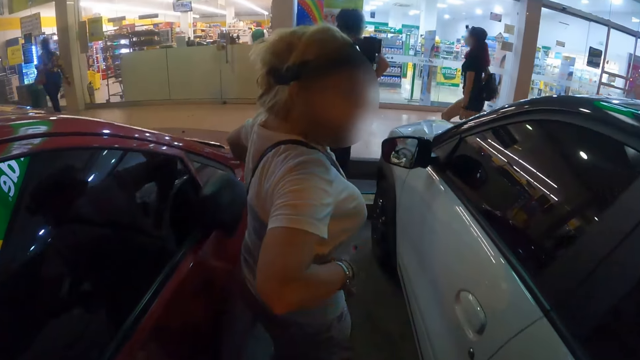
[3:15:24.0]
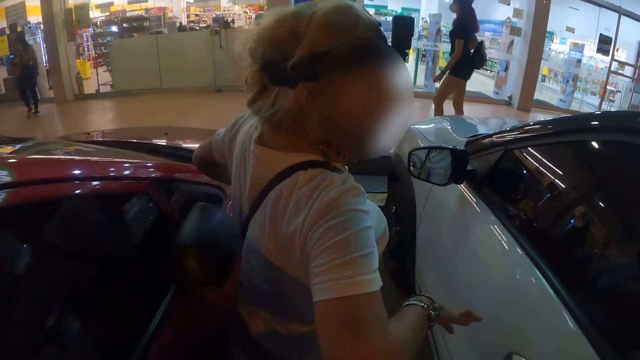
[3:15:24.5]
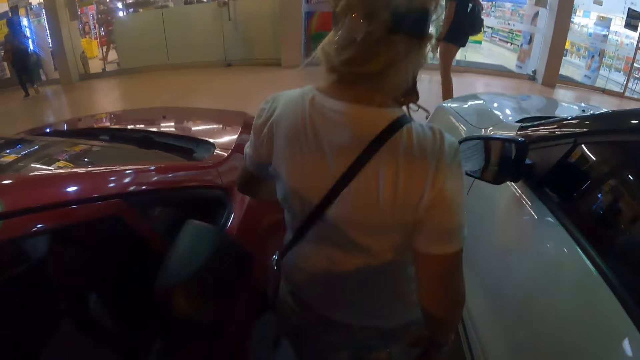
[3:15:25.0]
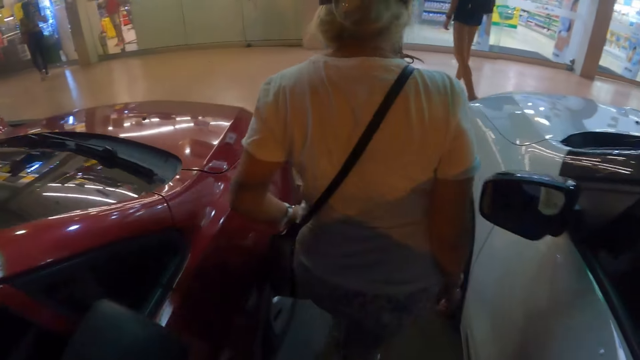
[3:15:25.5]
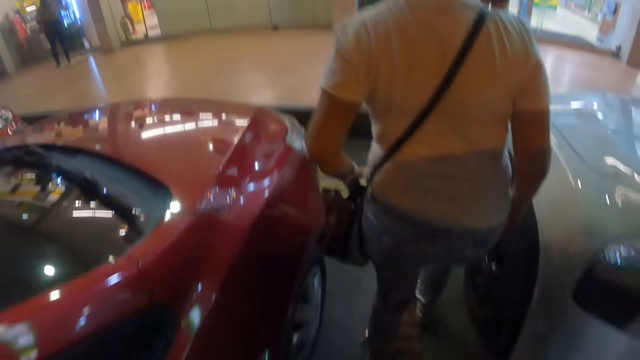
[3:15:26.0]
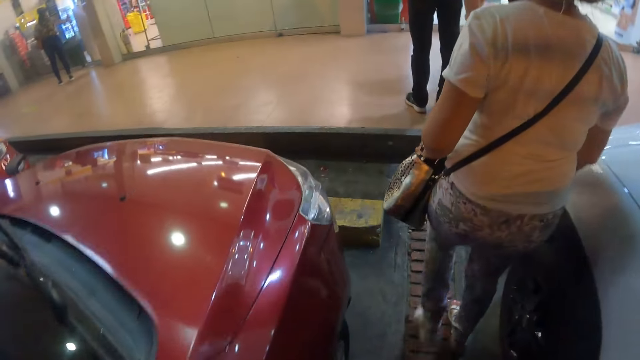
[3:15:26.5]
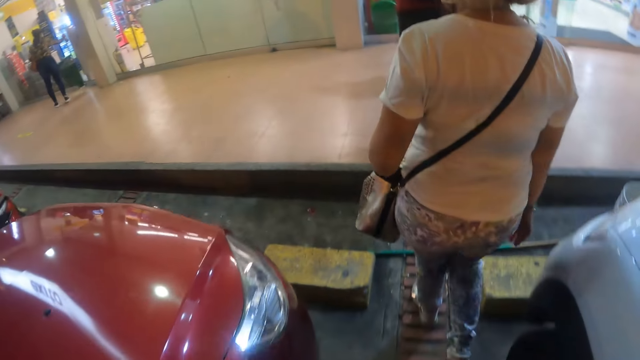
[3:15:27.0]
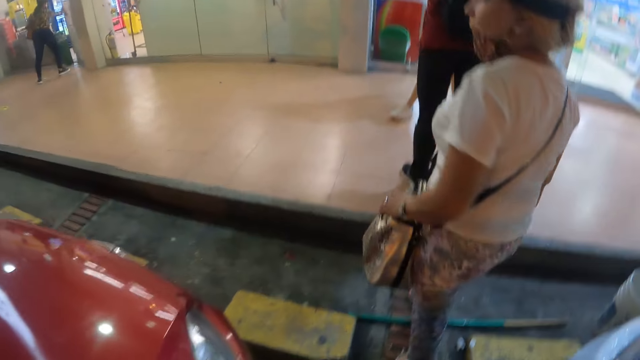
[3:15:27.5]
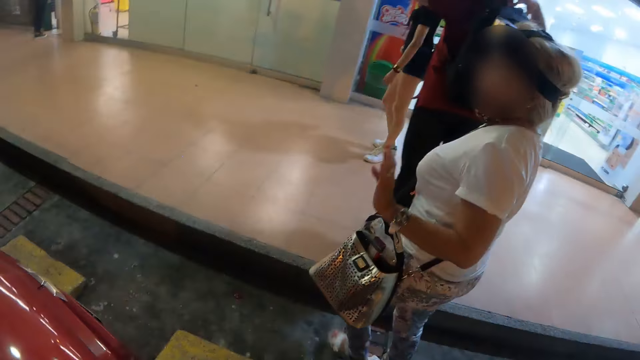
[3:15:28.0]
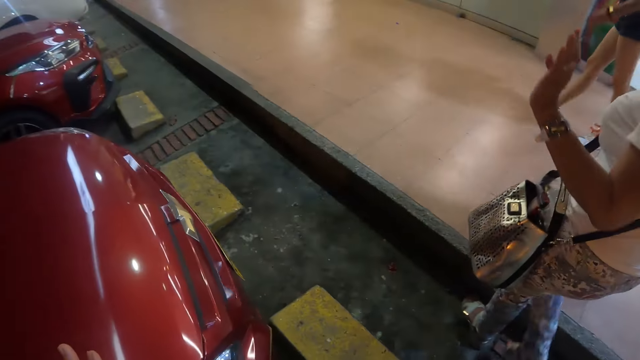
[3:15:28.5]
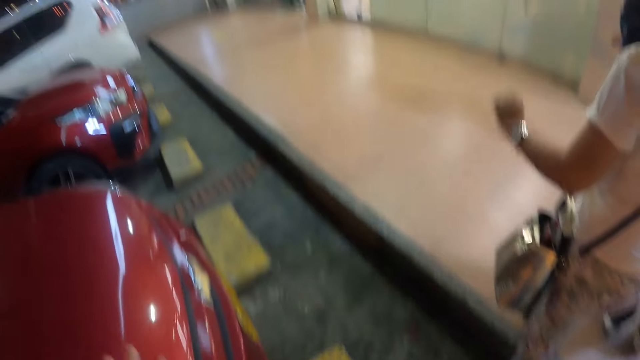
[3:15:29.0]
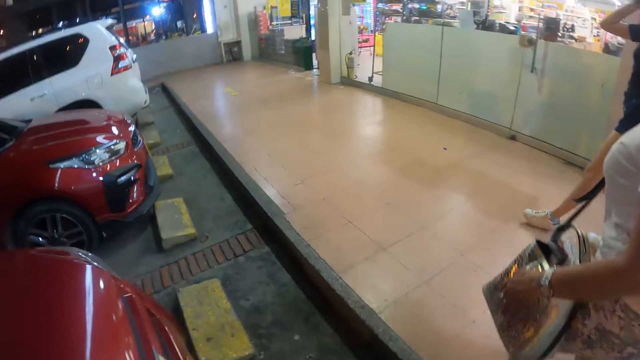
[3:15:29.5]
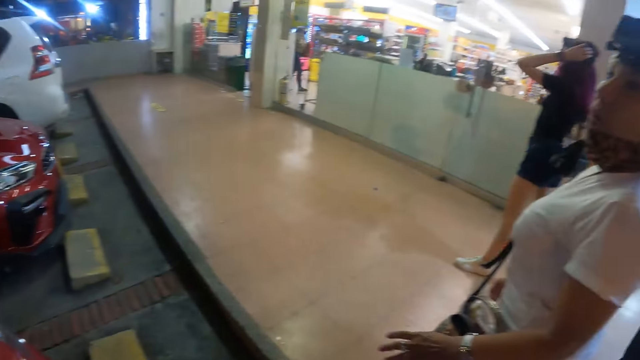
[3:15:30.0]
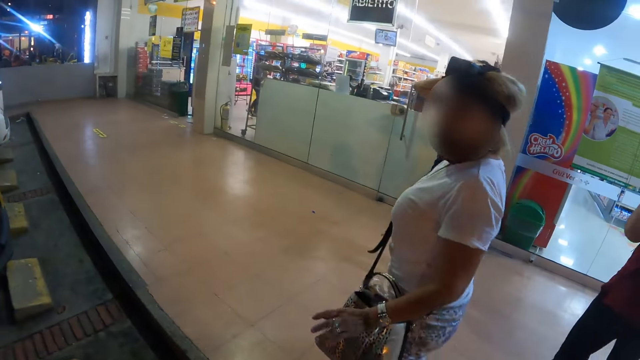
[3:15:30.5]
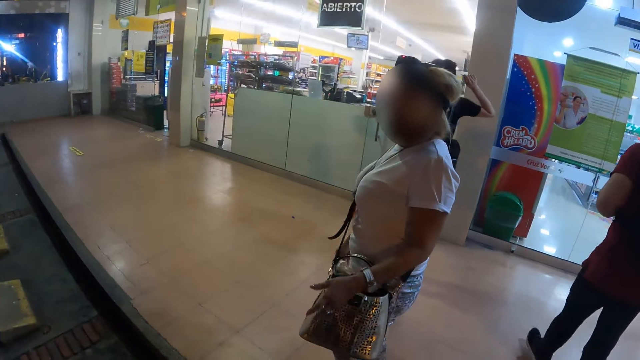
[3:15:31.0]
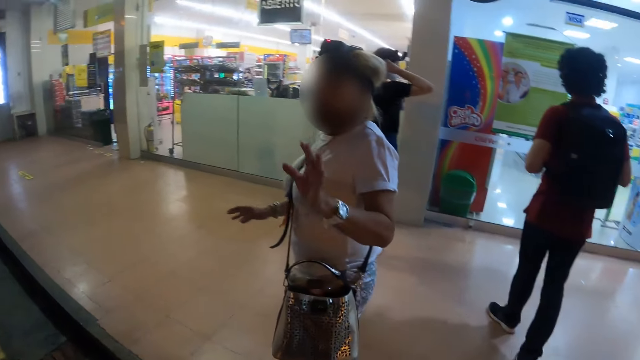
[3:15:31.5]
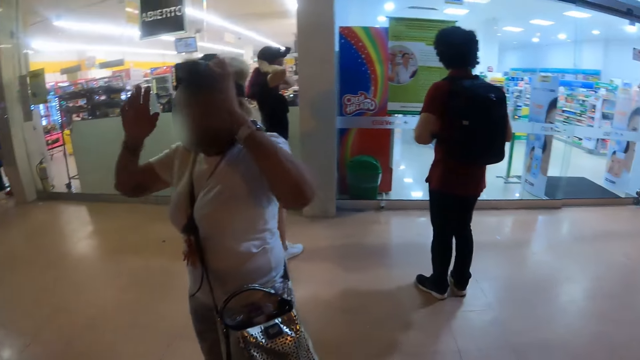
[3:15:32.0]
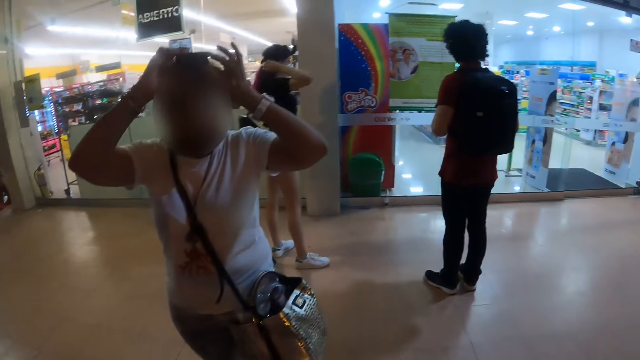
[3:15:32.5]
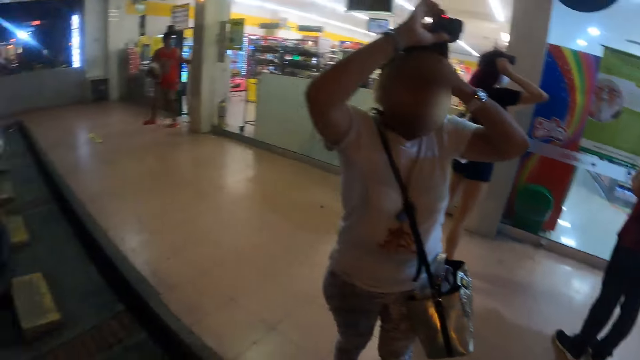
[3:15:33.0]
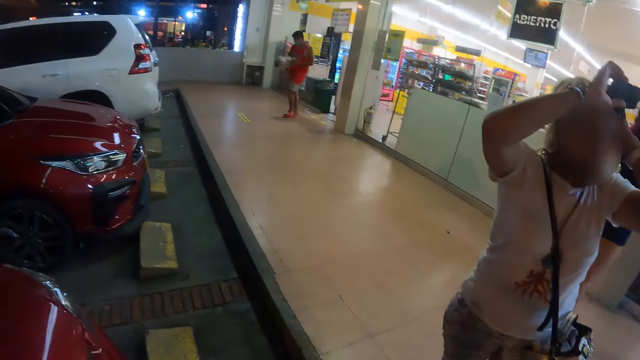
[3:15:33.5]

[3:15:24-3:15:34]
The camera wearer walks around. A woman interacts with the camera wearer.

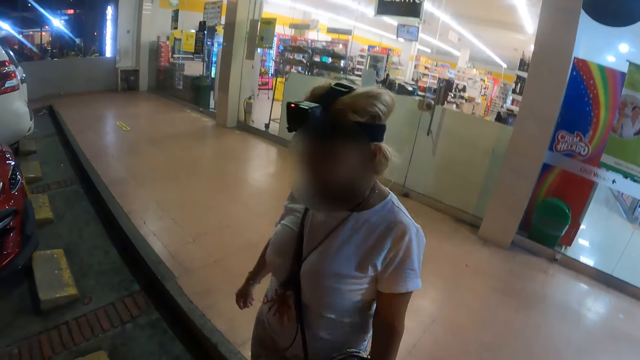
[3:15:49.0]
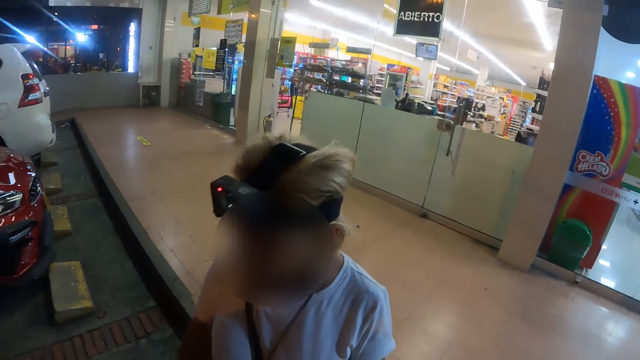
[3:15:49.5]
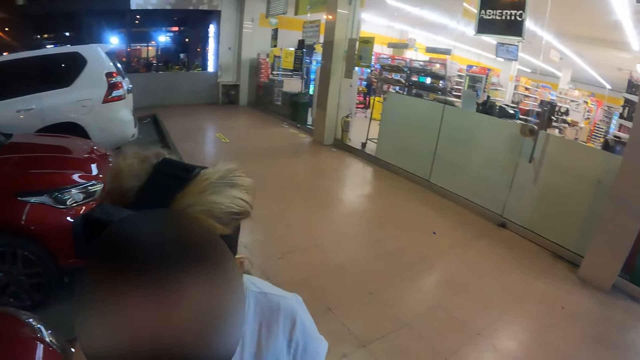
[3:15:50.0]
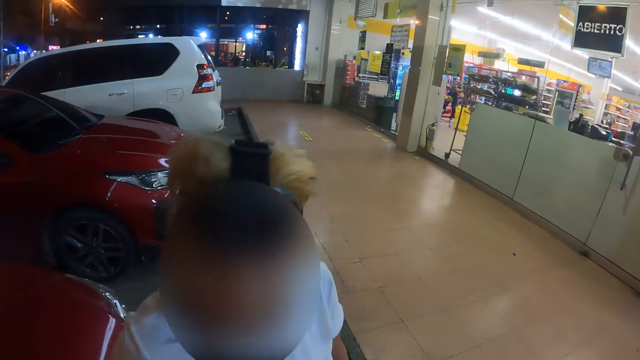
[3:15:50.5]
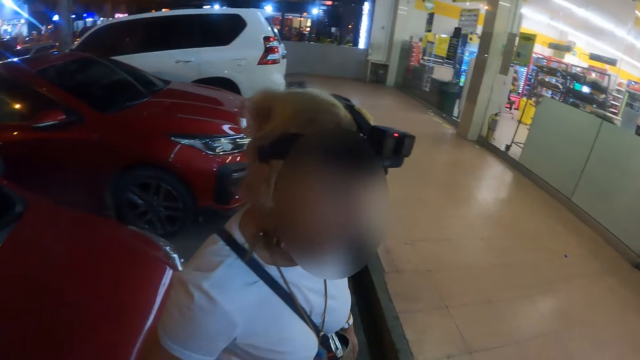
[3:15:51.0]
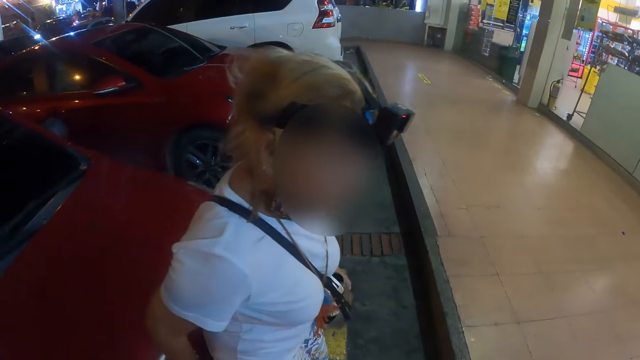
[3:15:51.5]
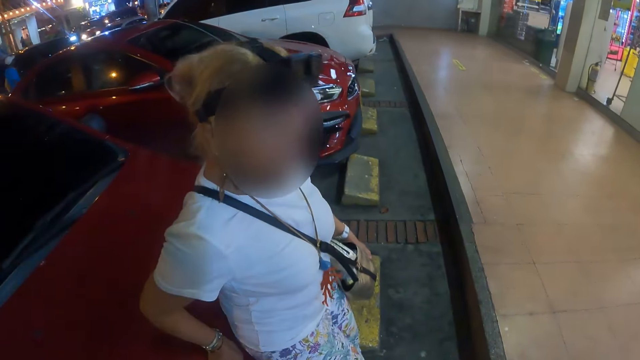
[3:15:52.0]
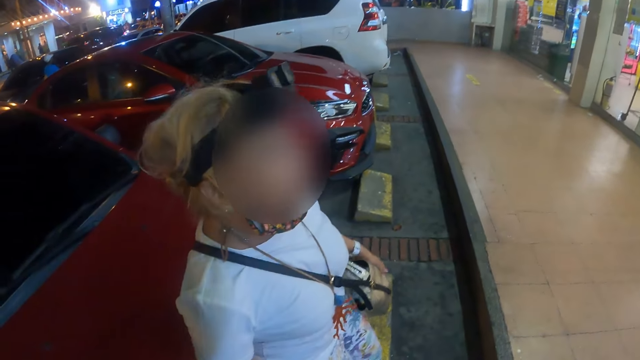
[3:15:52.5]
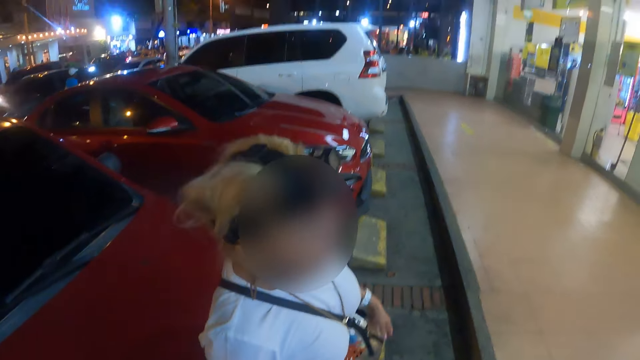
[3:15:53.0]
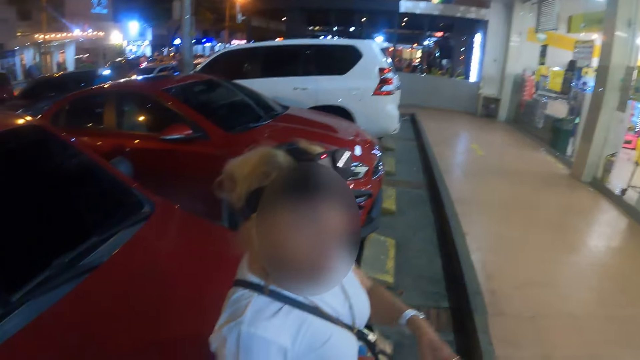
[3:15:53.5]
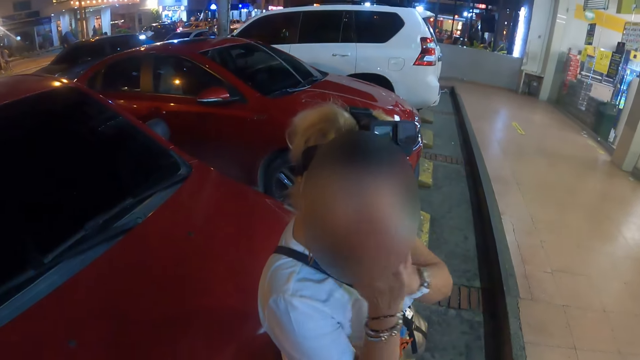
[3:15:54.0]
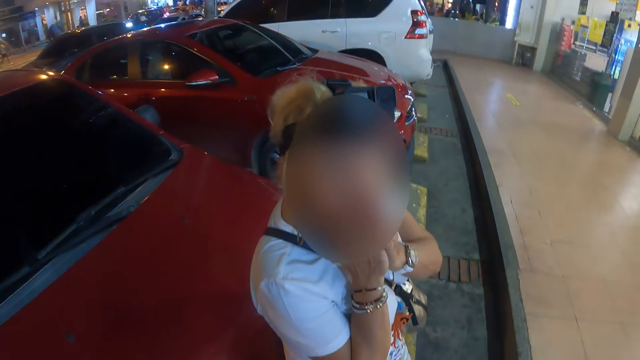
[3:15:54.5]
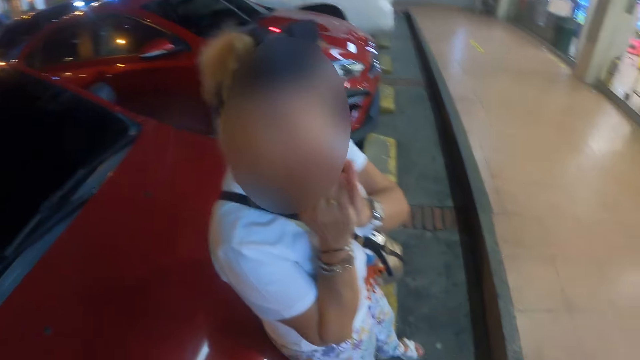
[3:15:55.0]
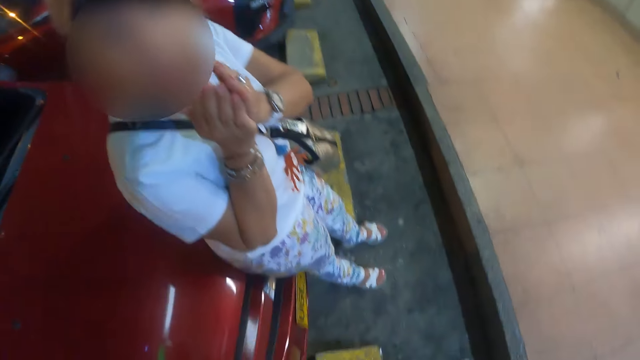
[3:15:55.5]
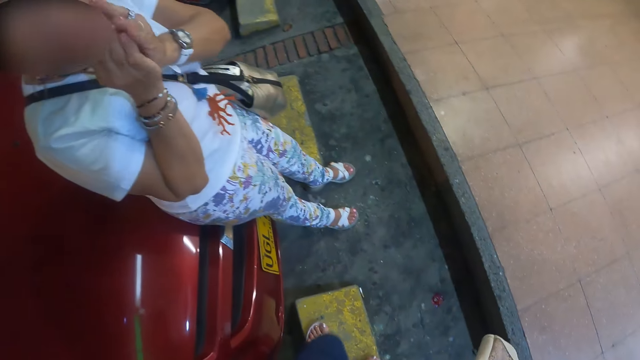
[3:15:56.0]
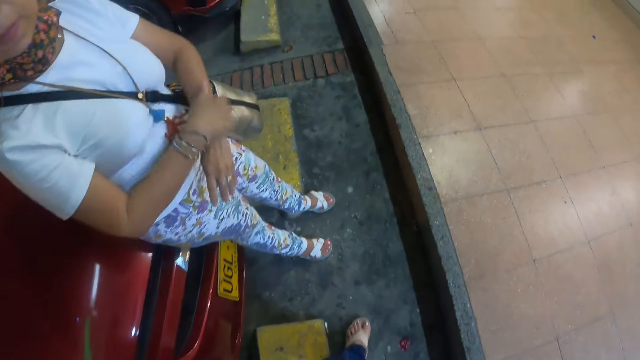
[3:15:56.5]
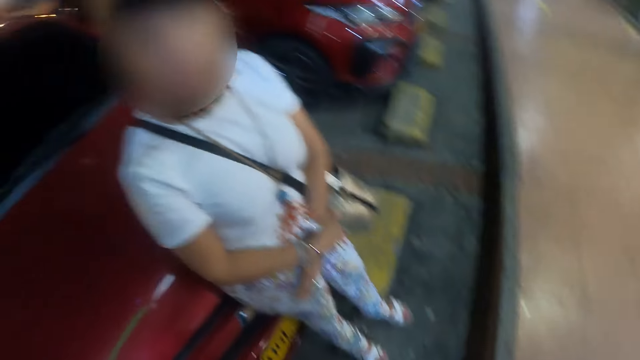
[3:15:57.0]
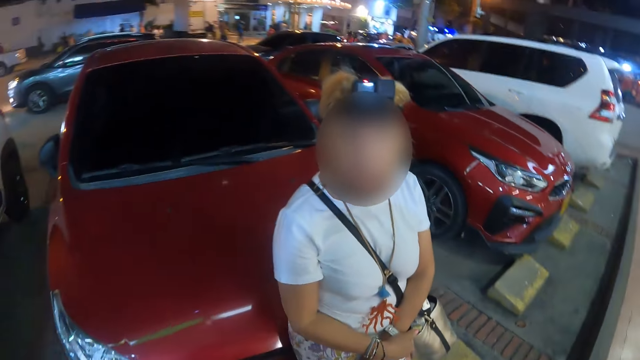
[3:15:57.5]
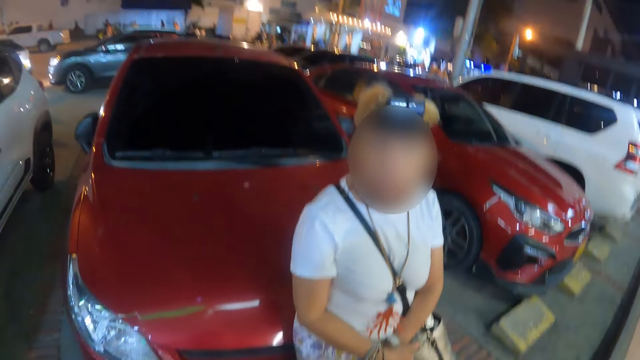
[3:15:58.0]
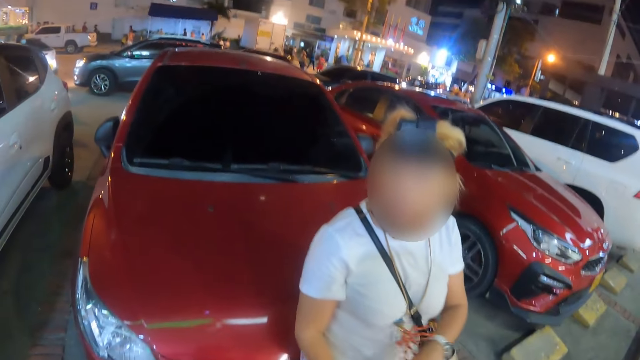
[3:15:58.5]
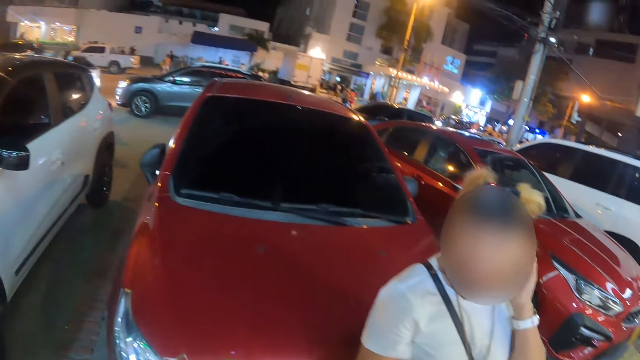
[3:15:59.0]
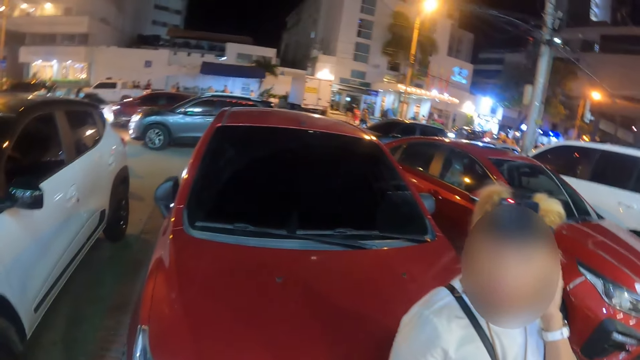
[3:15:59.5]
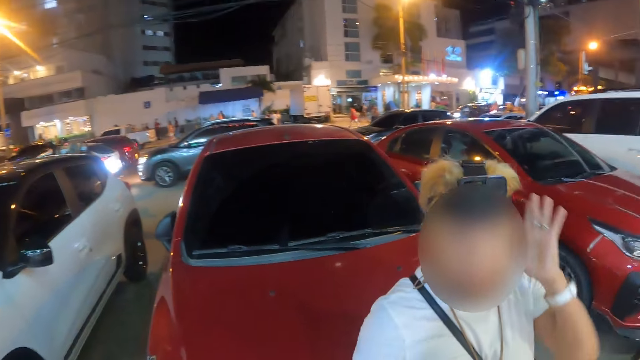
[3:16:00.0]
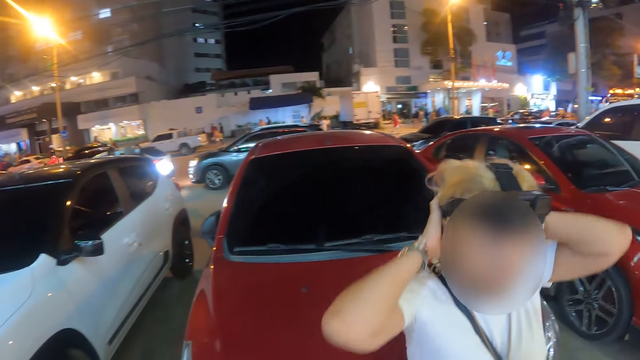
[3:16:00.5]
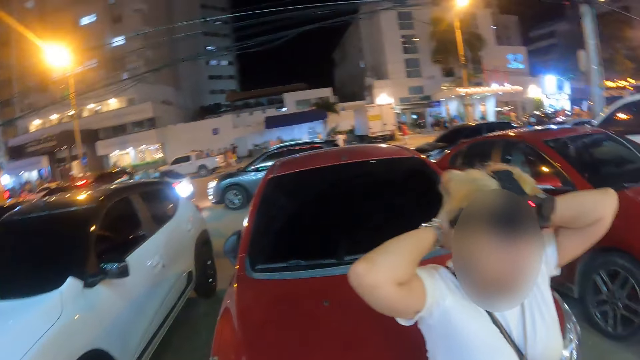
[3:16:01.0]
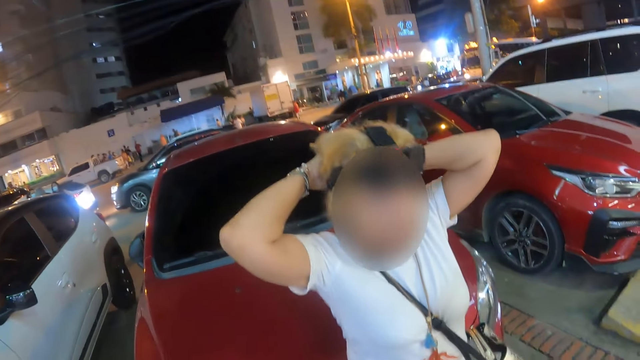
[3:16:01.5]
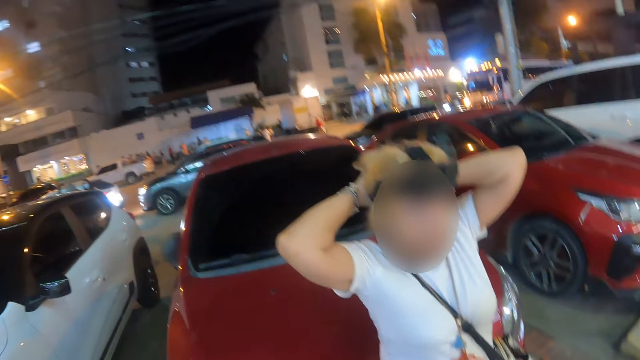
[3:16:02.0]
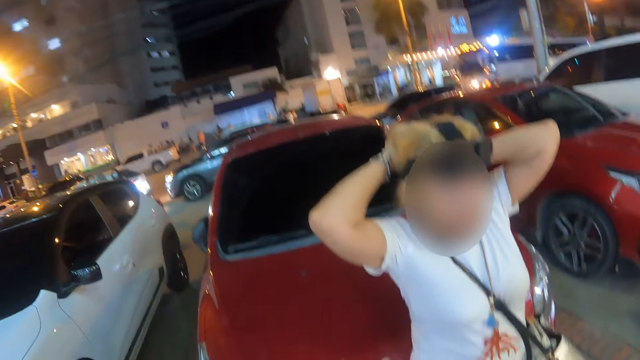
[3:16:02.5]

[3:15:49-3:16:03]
The camera wearer looks around.
